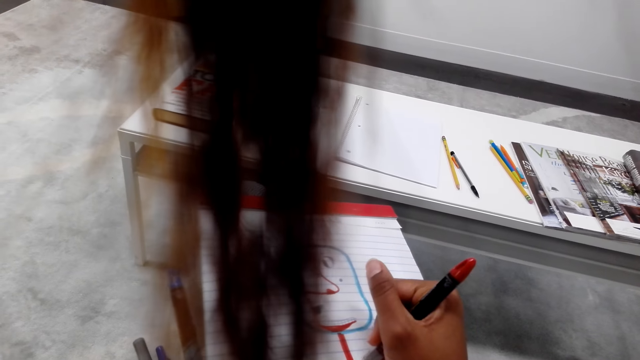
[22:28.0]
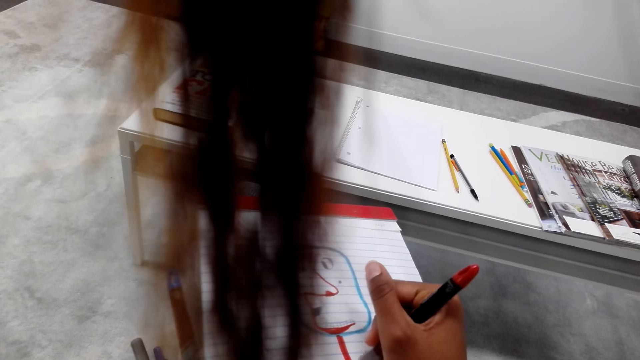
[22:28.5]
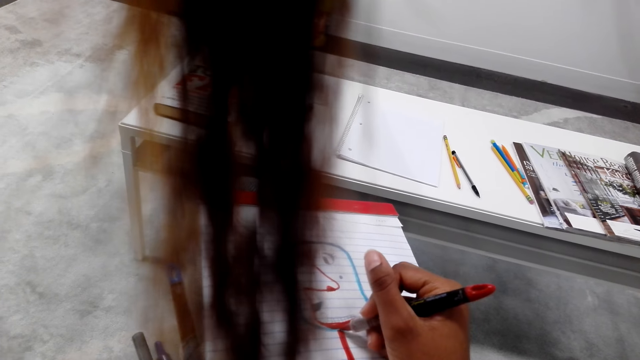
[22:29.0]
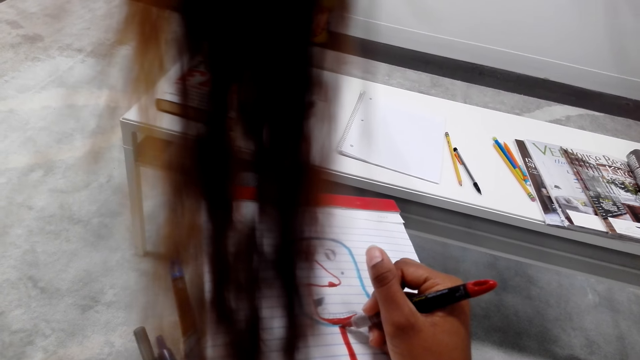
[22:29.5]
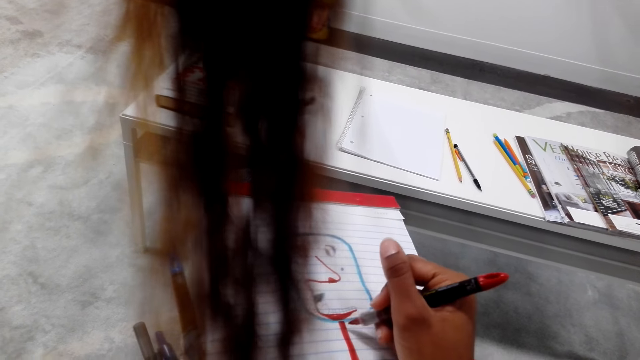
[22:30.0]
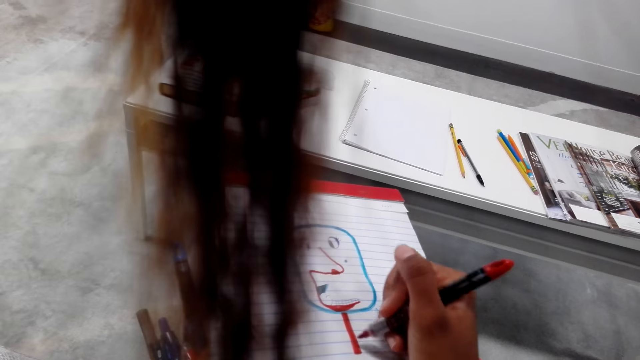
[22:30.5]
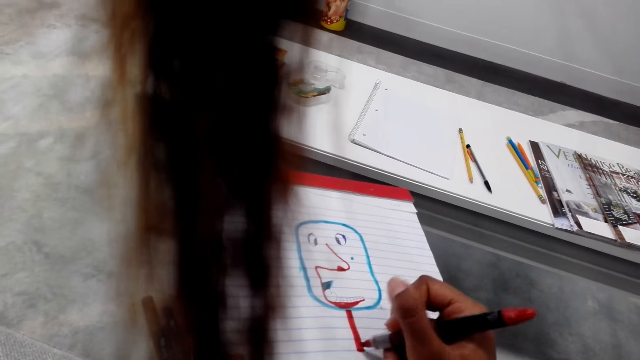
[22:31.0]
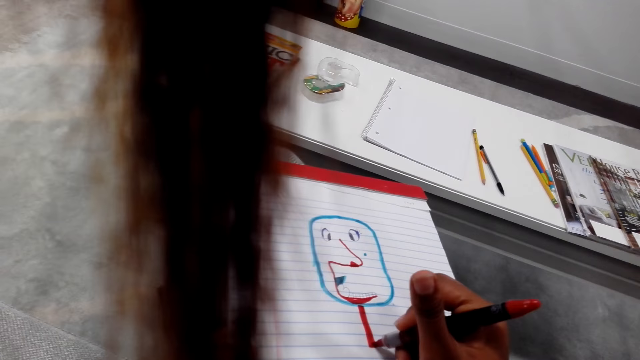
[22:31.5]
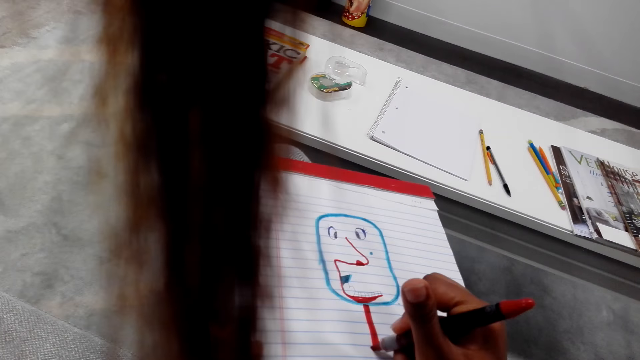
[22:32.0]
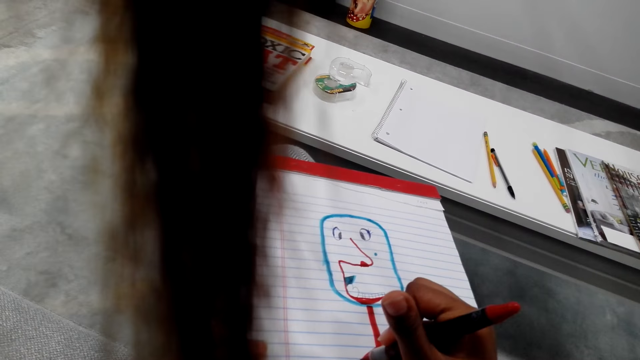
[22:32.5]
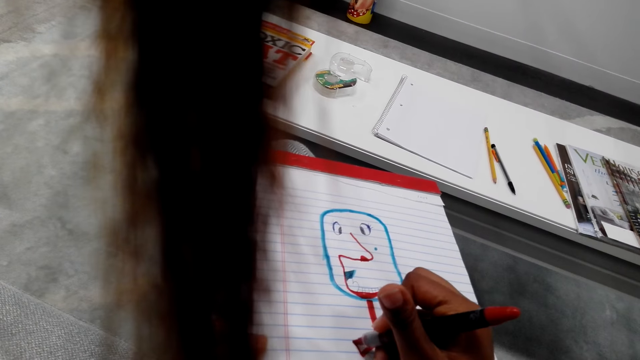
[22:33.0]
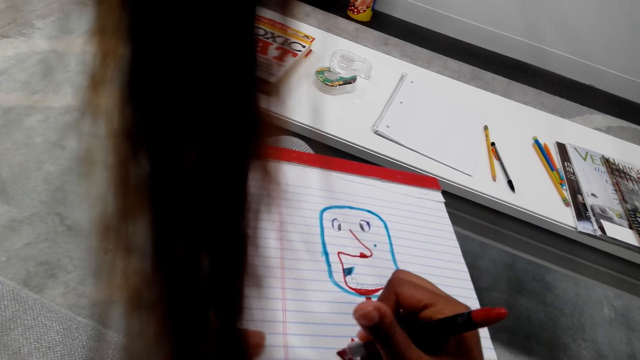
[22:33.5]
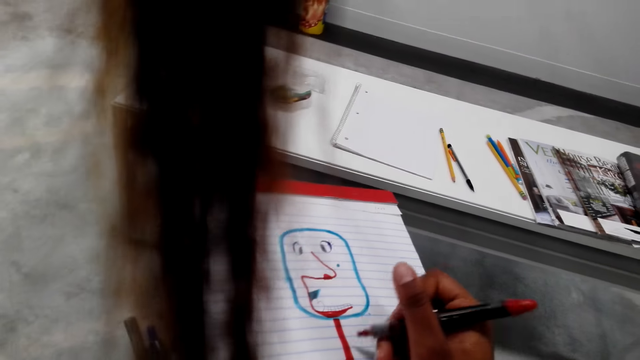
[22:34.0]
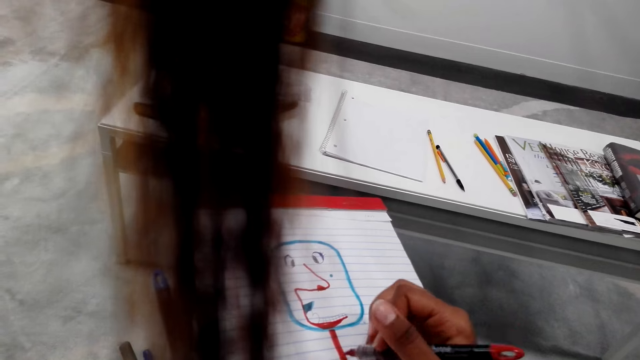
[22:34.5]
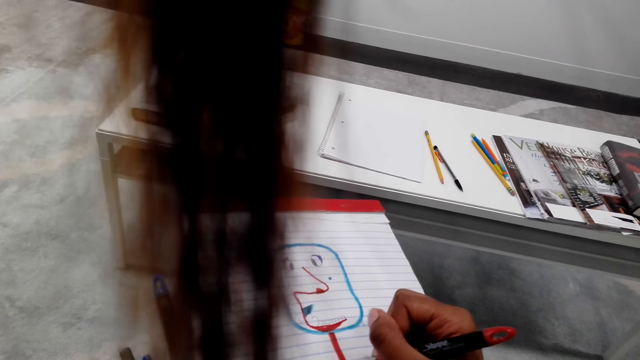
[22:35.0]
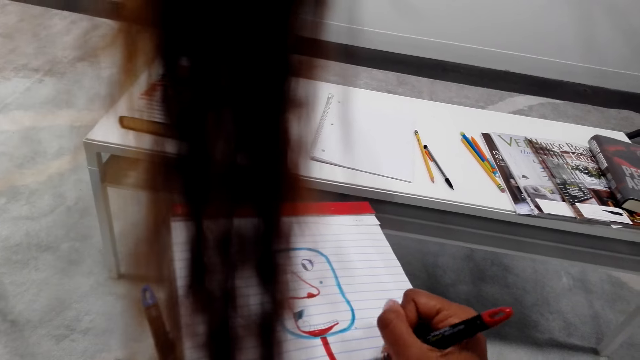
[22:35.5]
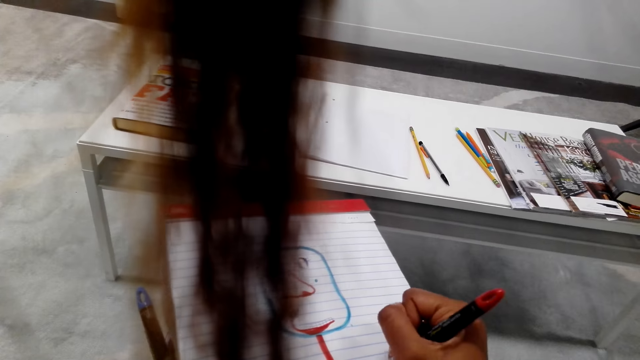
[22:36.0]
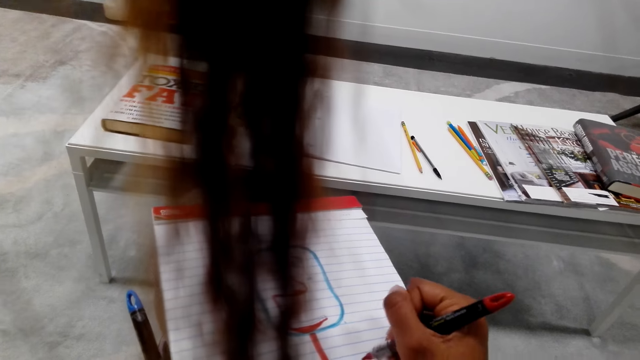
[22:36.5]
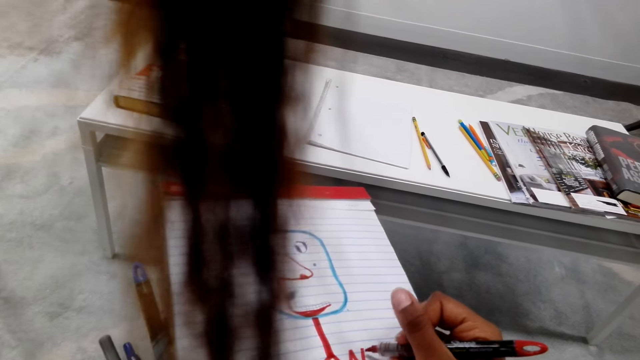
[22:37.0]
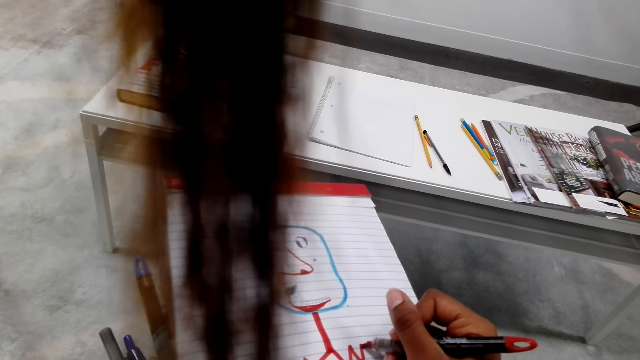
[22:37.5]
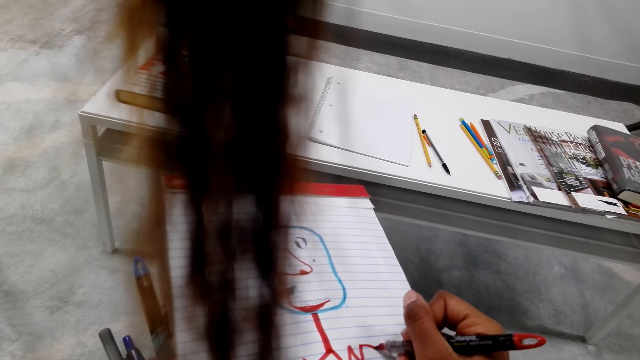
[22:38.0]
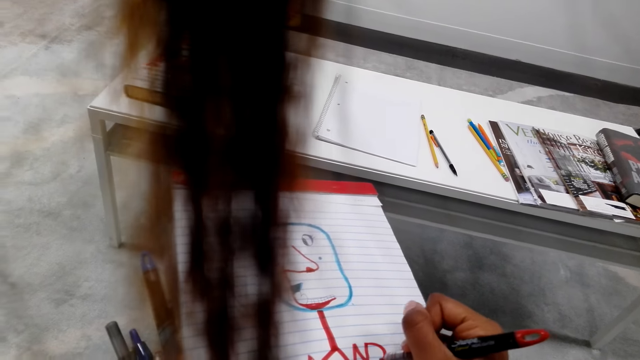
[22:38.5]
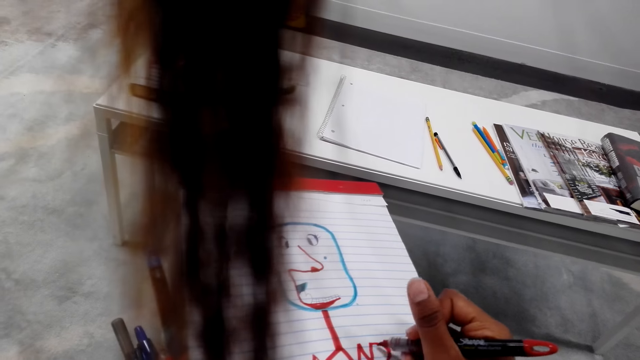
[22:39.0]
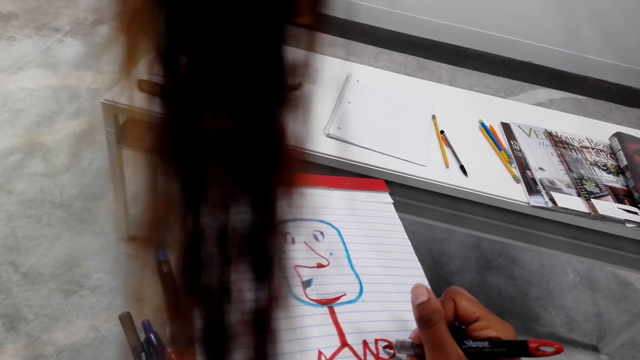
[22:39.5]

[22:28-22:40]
The camera wearer draws on paper.

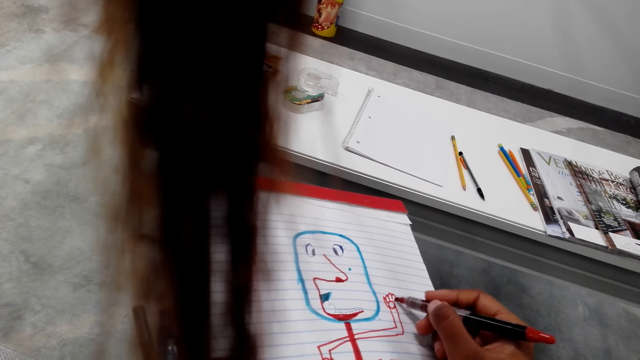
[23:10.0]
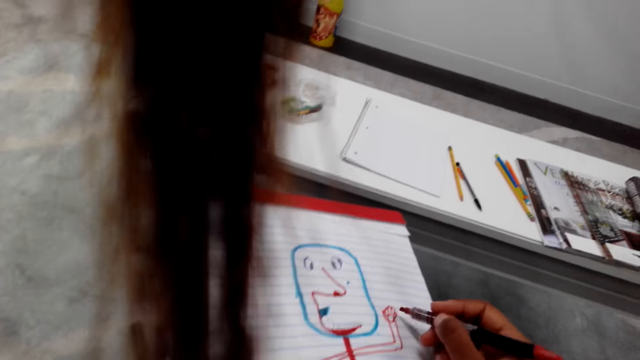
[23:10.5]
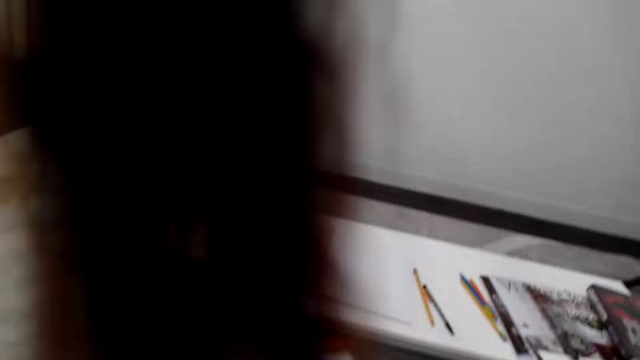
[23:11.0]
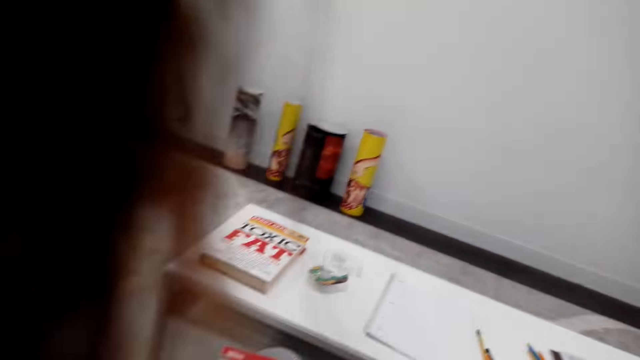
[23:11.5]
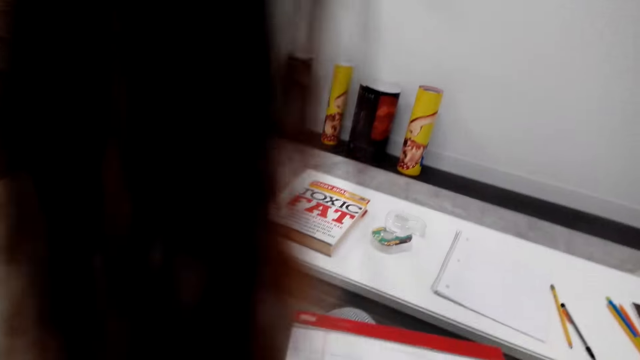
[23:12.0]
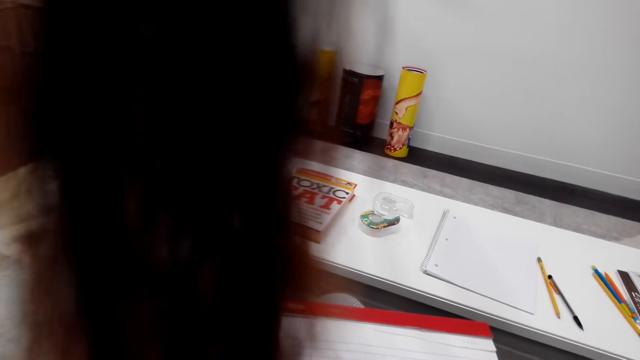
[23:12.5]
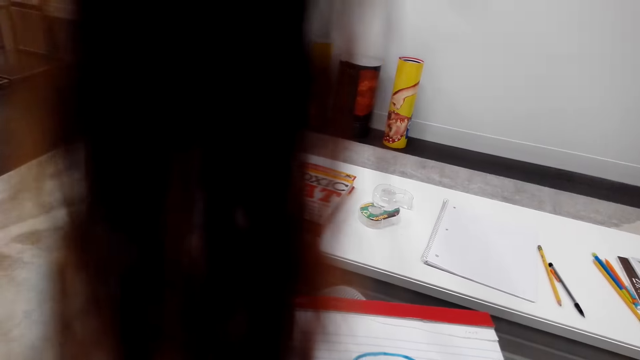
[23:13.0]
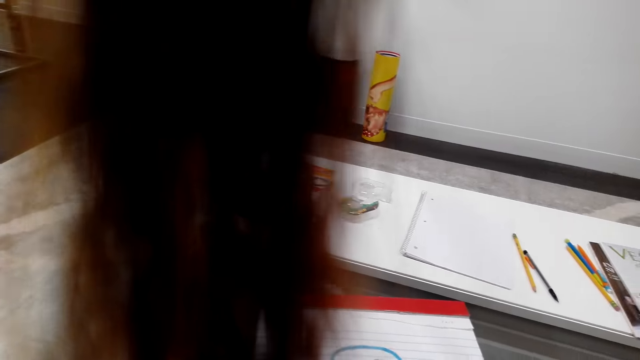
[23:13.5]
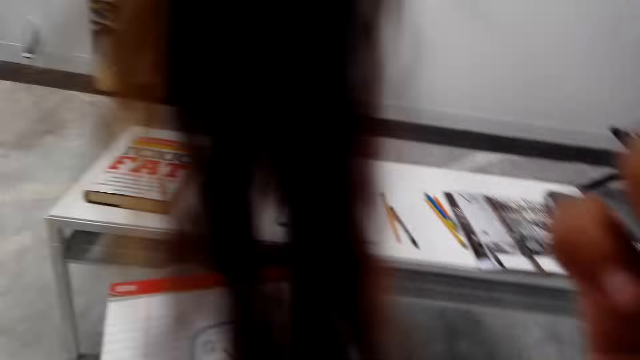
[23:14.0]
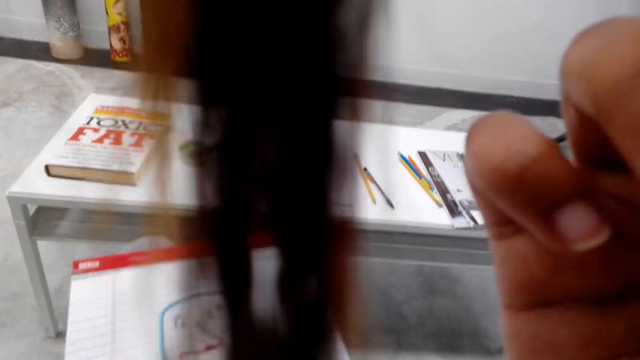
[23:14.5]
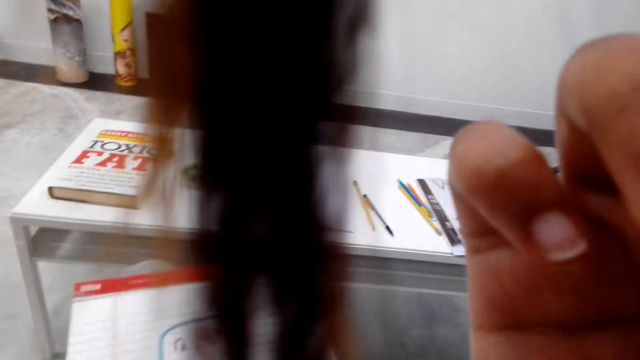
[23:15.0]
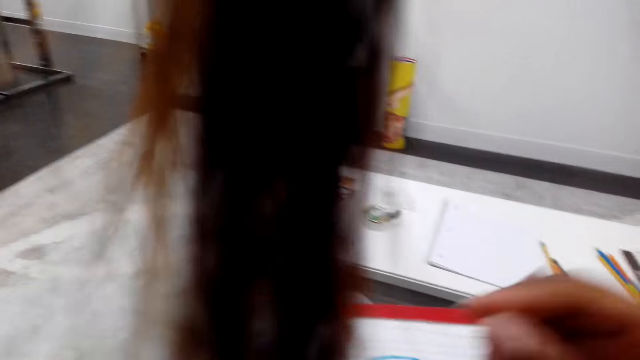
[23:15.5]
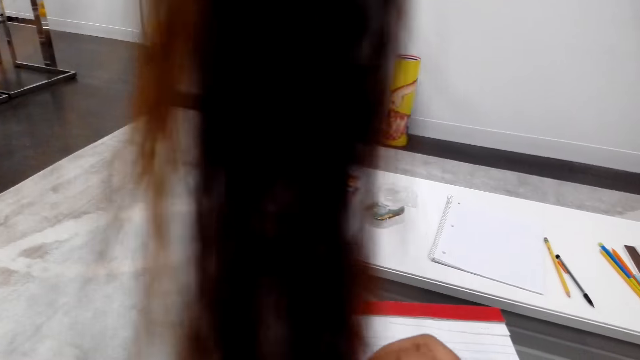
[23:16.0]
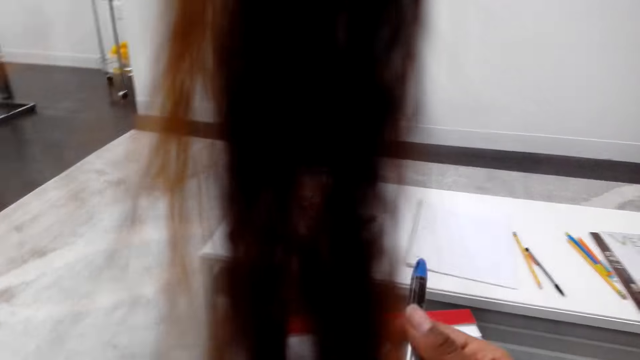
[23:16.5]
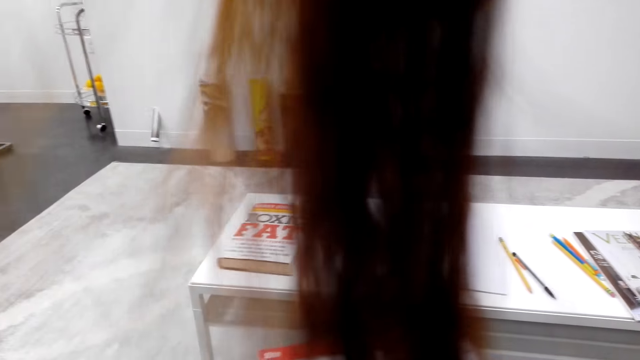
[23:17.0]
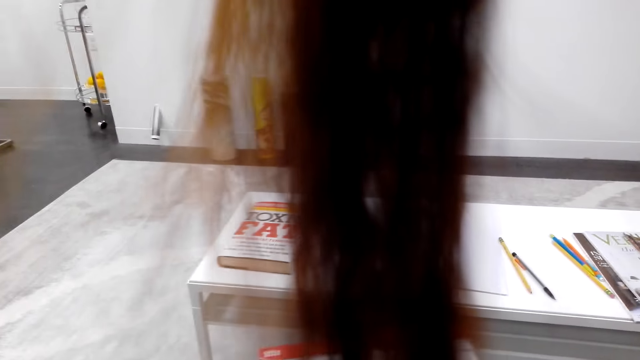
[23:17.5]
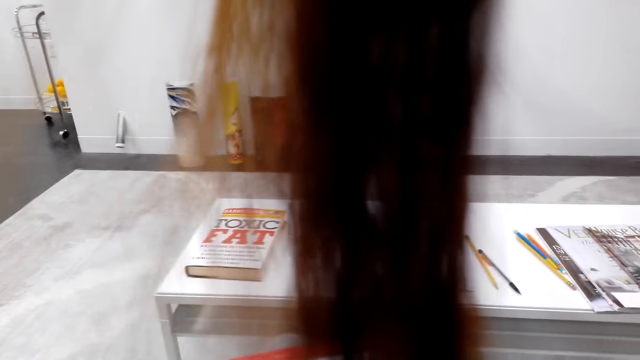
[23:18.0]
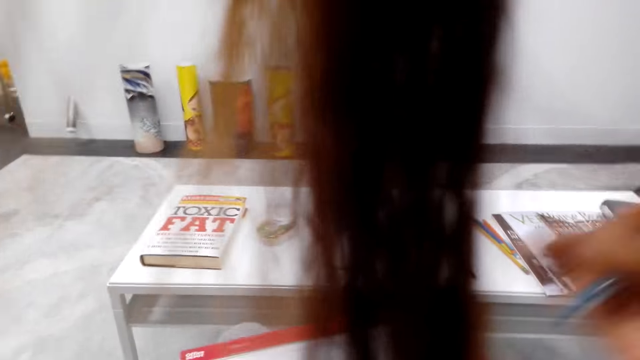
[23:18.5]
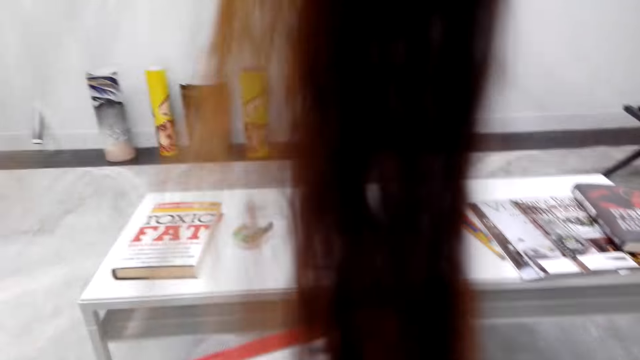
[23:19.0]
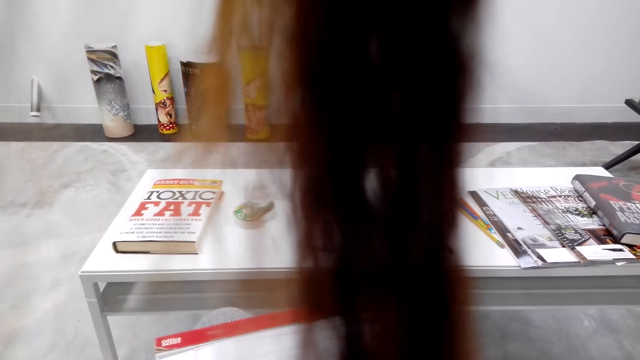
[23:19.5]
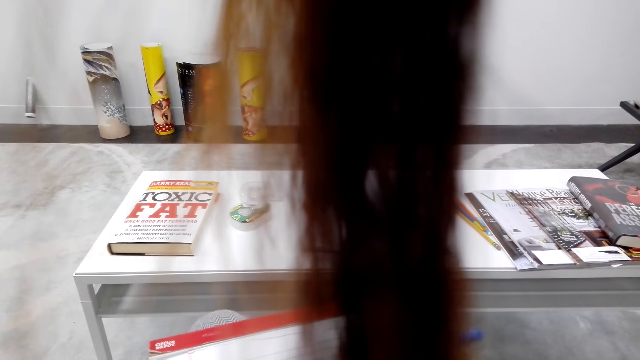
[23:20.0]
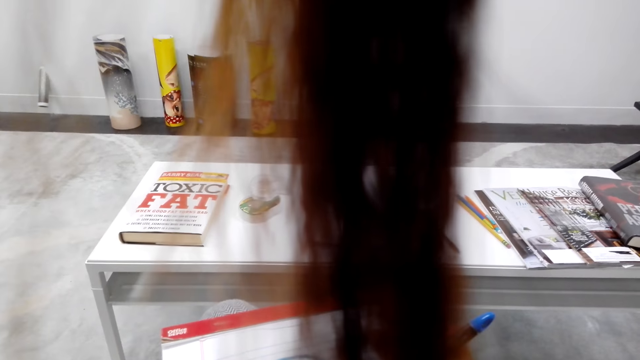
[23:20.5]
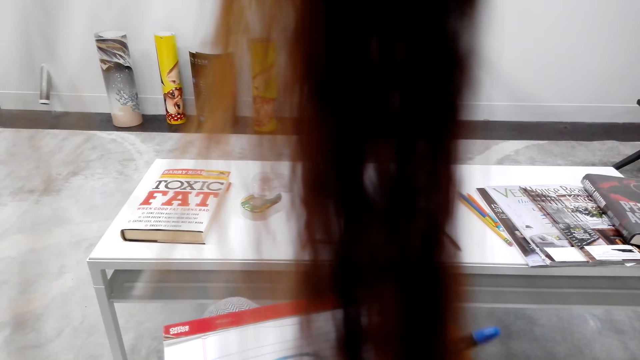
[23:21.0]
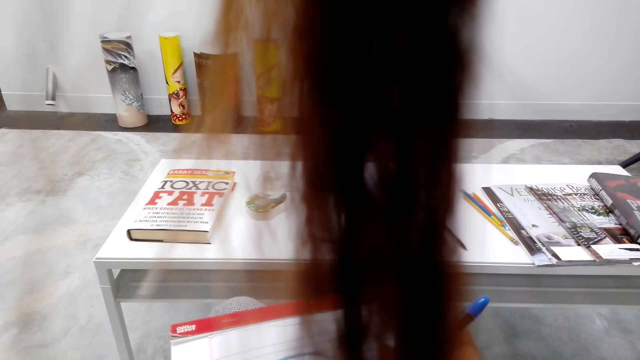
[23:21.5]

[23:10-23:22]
The camera wearer draws on paper. They fix the camera. They scratch their face. They draw the book.
